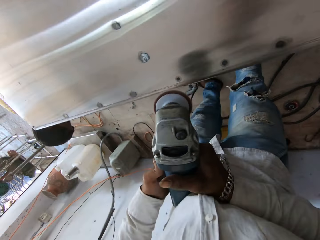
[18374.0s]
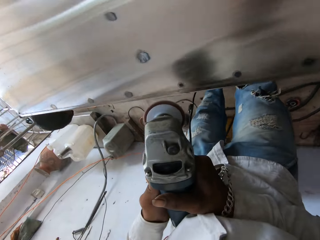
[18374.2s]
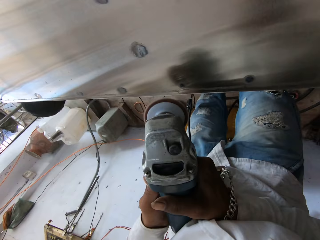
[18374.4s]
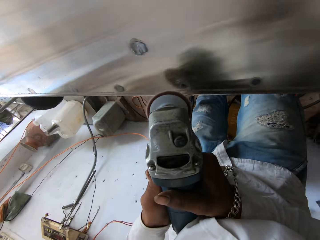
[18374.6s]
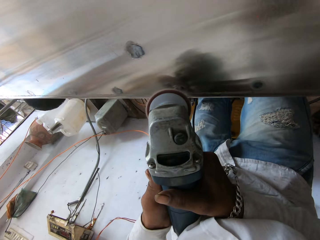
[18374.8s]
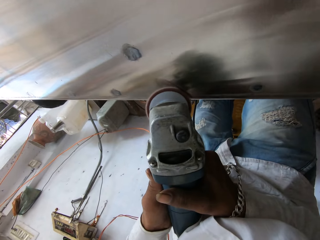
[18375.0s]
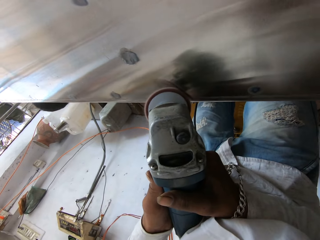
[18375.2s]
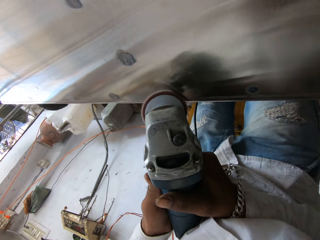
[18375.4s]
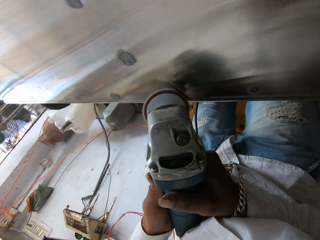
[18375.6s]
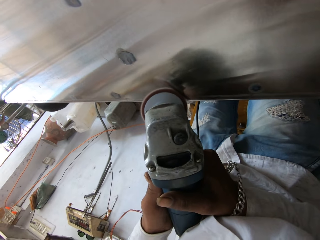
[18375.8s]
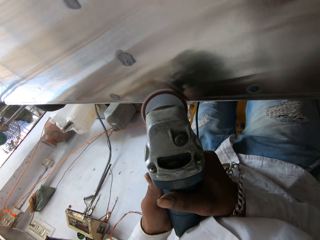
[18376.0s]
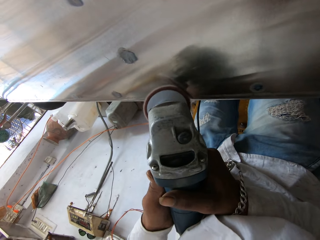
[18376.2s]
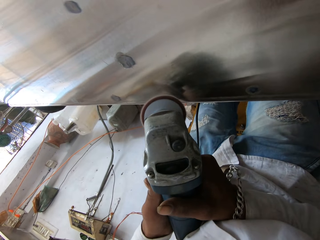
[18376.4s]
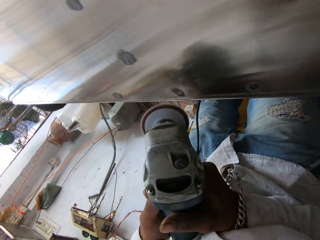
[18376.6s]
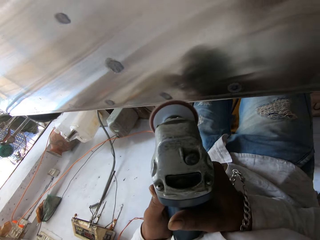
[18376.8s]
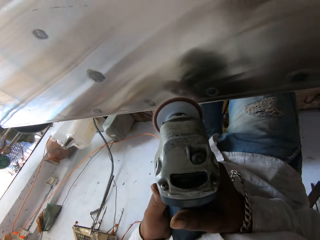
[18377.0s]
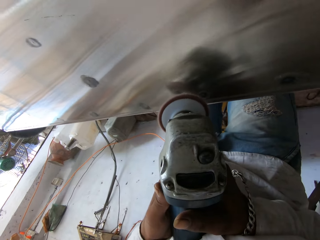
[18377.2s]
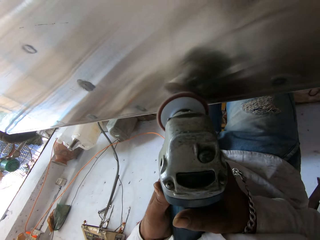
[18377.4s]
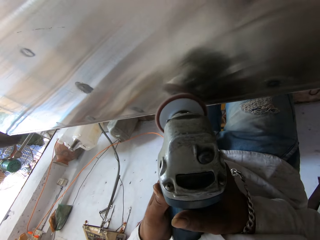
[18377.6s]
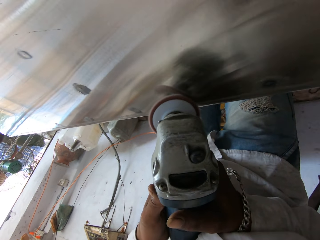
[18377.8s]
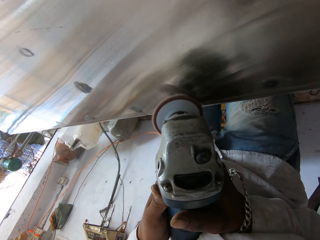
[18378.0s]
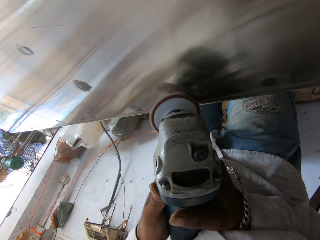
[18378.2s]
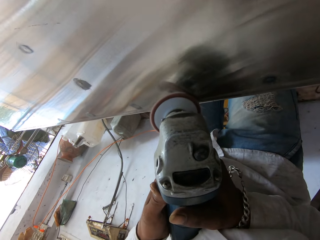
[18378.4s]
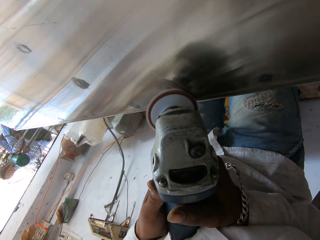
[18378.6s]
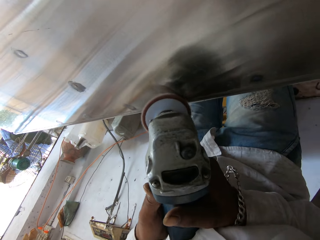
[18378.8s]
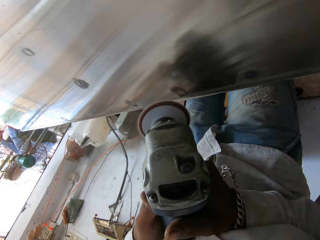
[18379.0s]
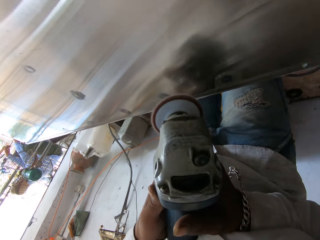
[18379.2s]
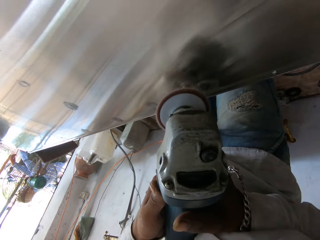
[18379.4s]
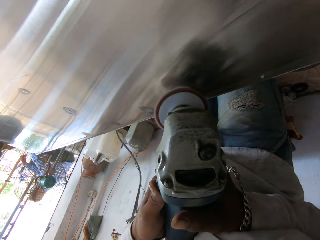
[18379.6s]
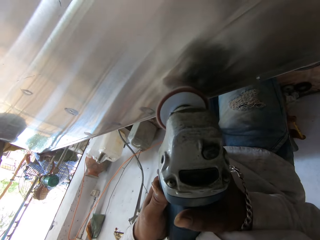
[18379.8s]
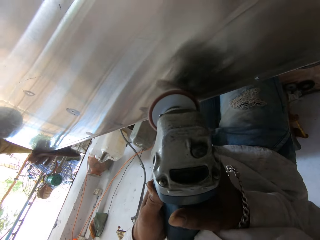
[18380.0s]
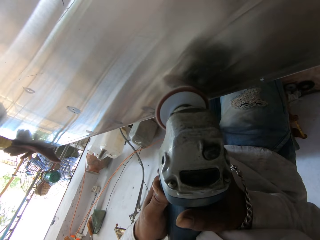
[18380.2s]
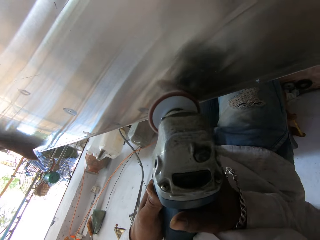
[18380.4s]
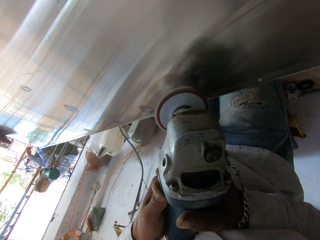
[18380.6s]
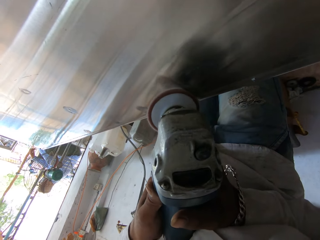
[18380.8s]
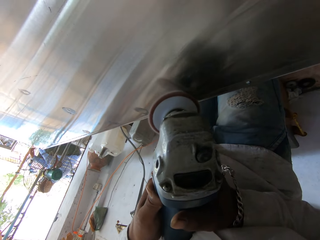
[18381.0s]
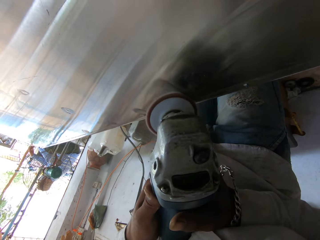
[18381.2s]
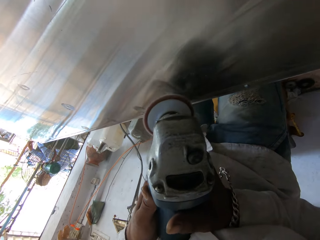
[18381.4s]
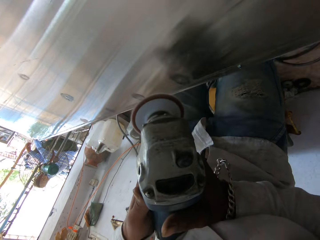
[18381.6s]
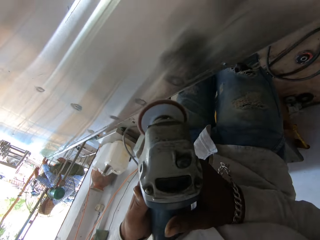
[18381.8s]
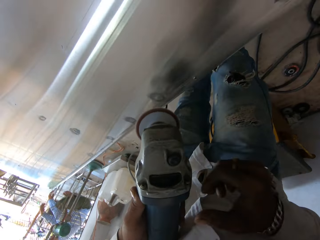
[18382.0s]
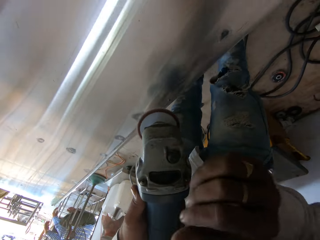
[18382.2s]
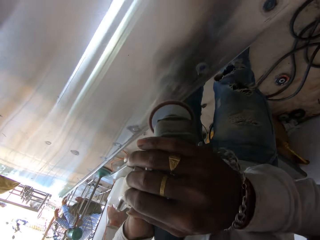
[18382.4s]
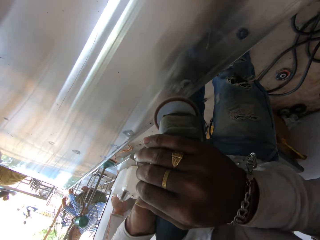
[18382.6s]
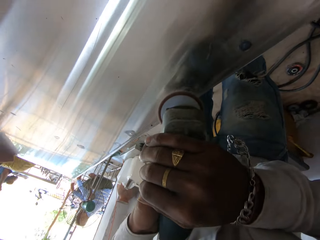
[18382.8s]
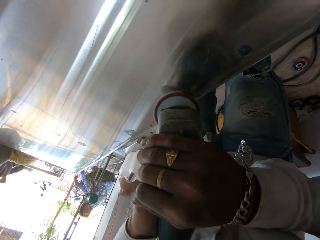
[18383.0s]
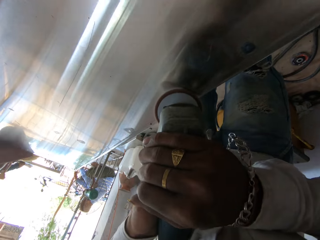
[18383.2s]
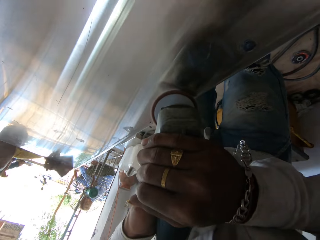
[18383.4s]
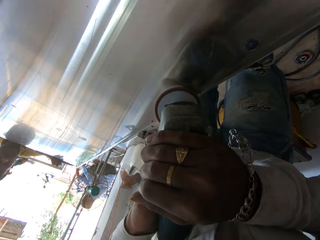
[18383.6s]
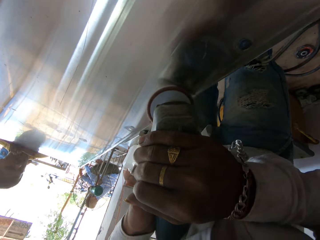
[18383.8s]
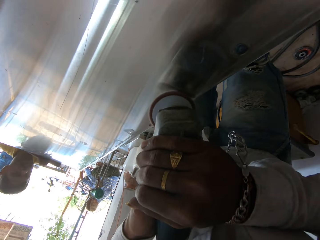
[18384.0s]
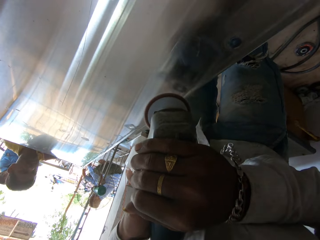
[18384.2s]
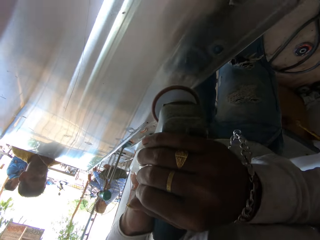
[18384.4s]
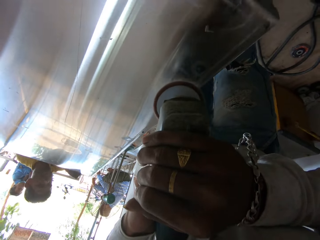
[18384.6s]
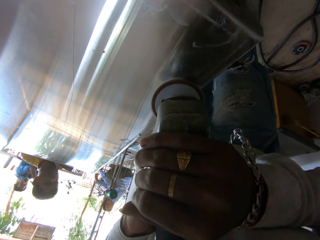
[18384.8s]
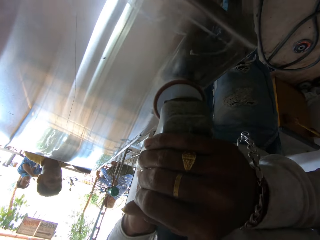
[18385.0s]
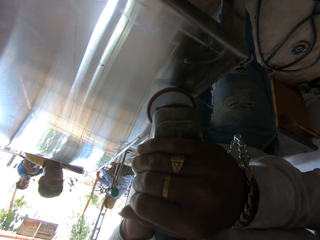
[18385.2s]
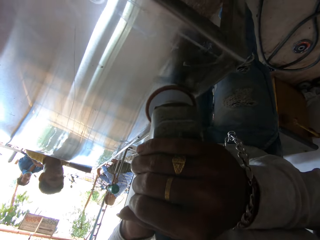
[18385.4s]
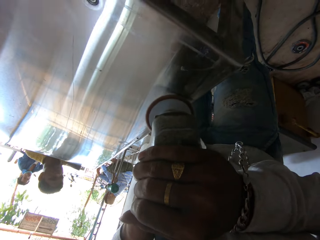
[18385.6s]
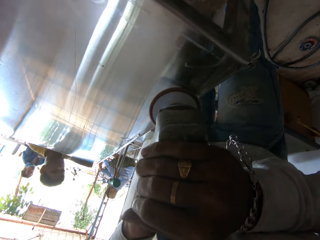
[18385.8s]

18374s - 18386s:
The camera wearer smoothens the steel table. They look around and touch the sander machine. They smoothen the steel table.

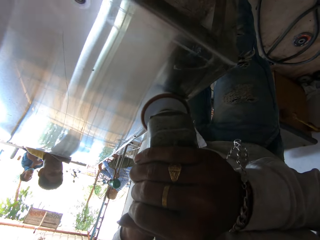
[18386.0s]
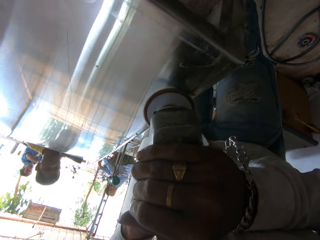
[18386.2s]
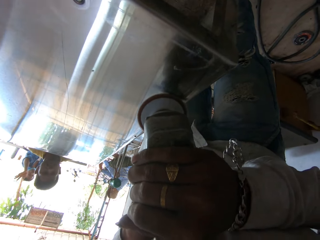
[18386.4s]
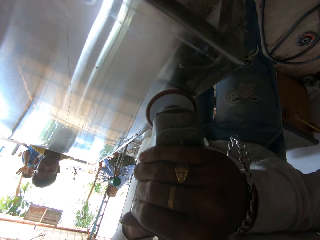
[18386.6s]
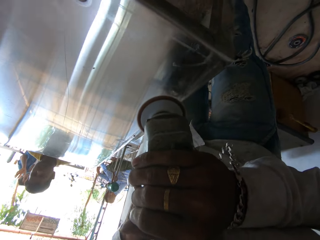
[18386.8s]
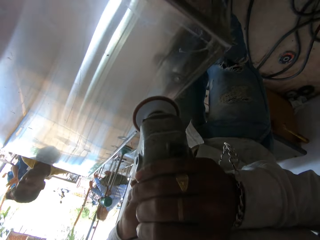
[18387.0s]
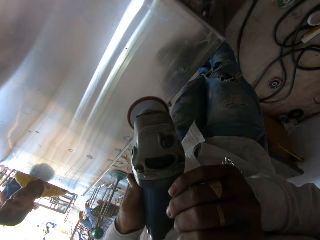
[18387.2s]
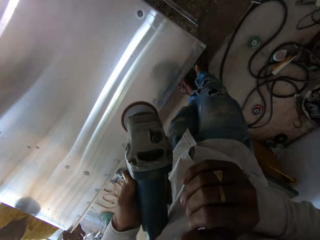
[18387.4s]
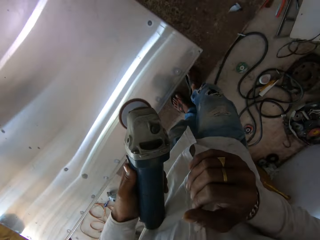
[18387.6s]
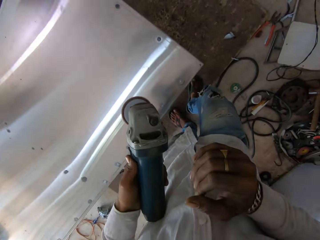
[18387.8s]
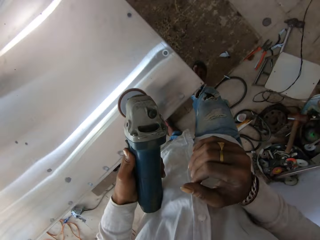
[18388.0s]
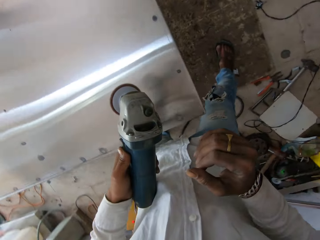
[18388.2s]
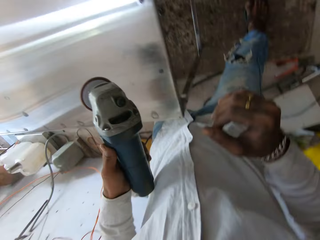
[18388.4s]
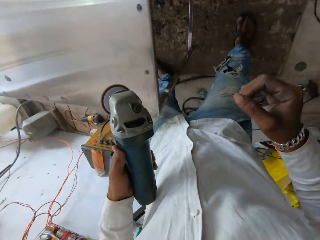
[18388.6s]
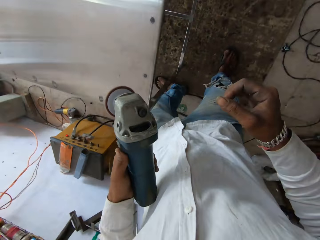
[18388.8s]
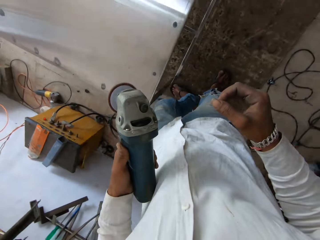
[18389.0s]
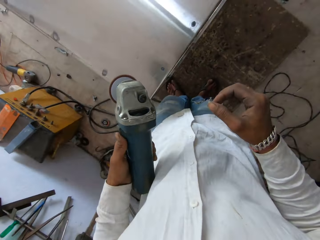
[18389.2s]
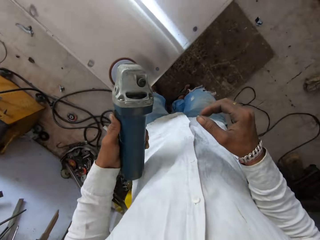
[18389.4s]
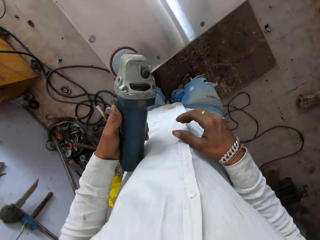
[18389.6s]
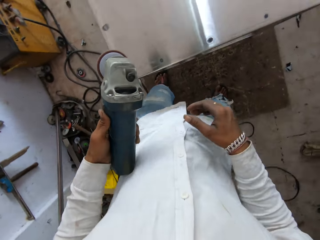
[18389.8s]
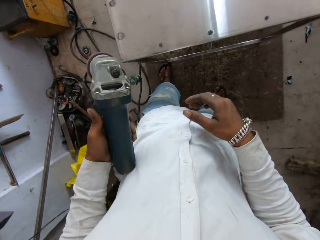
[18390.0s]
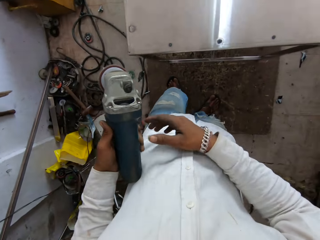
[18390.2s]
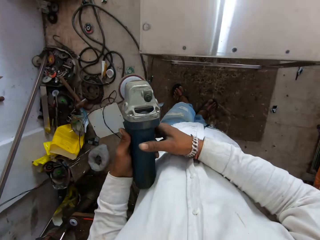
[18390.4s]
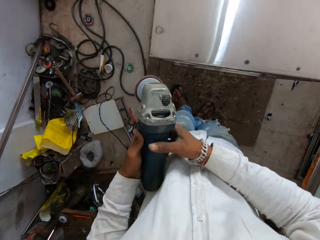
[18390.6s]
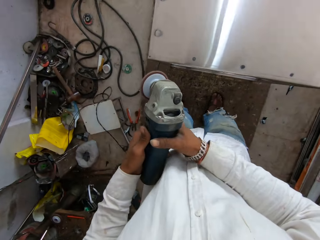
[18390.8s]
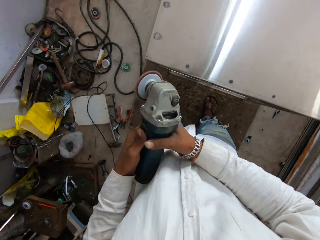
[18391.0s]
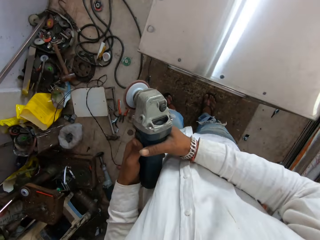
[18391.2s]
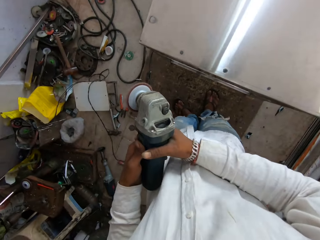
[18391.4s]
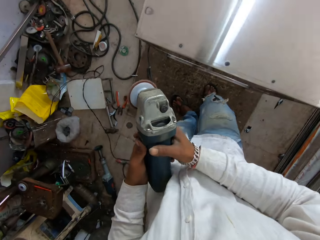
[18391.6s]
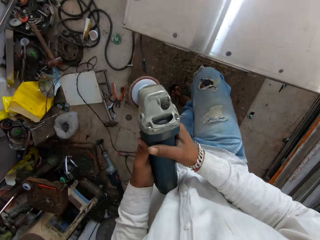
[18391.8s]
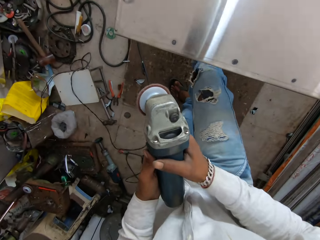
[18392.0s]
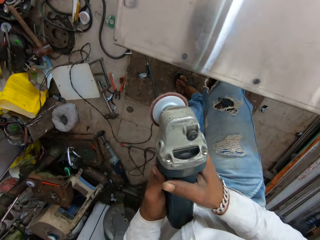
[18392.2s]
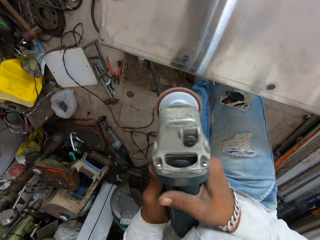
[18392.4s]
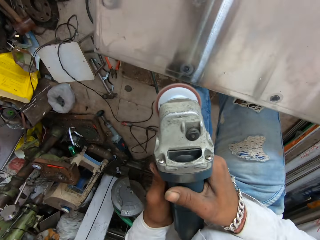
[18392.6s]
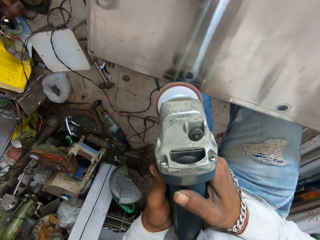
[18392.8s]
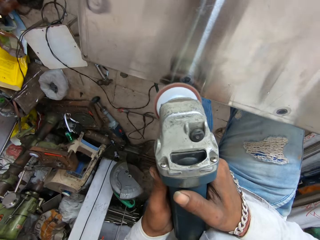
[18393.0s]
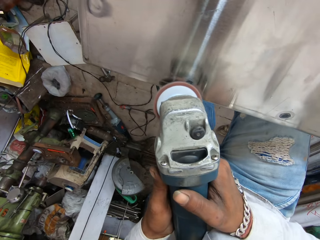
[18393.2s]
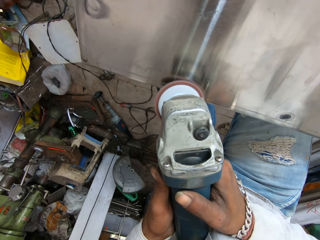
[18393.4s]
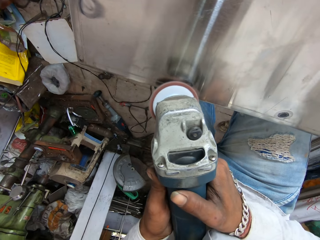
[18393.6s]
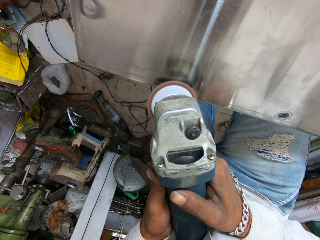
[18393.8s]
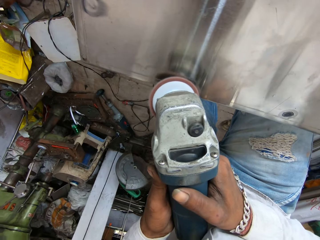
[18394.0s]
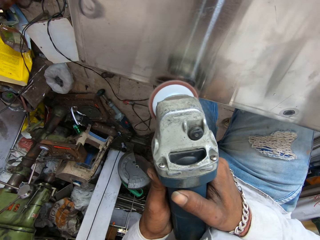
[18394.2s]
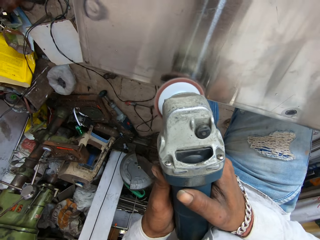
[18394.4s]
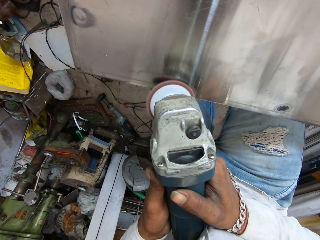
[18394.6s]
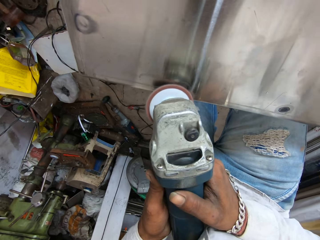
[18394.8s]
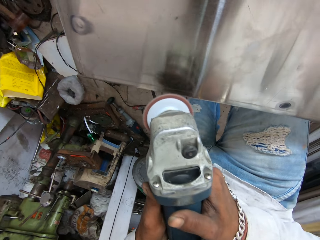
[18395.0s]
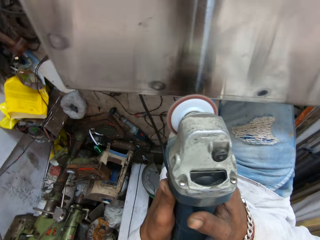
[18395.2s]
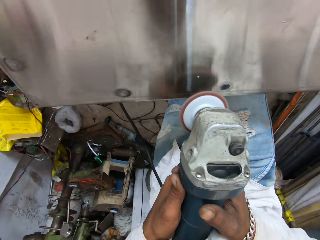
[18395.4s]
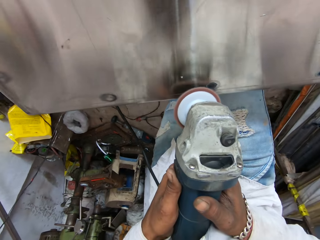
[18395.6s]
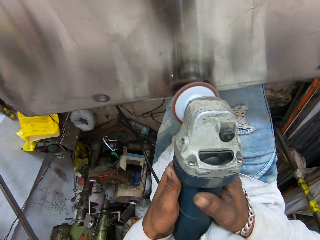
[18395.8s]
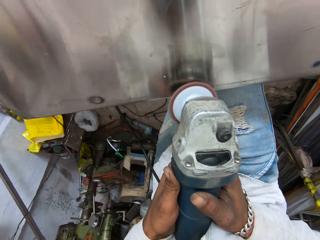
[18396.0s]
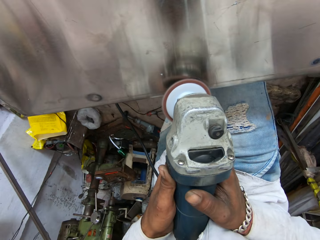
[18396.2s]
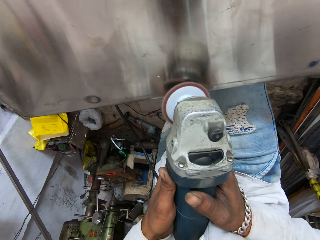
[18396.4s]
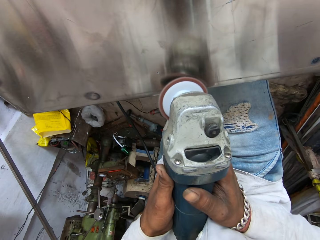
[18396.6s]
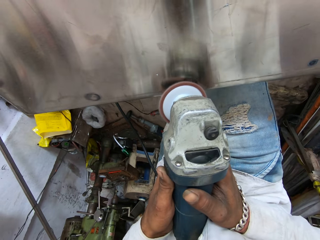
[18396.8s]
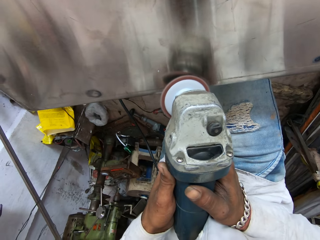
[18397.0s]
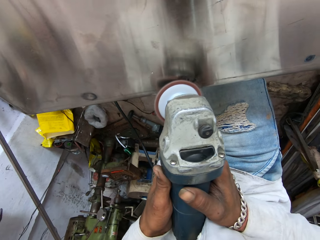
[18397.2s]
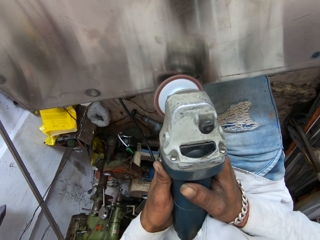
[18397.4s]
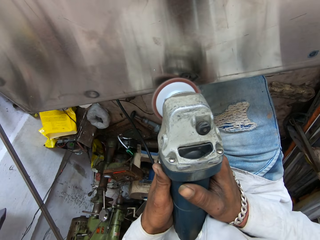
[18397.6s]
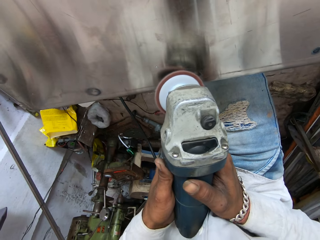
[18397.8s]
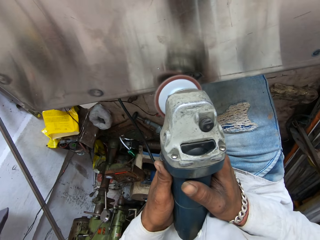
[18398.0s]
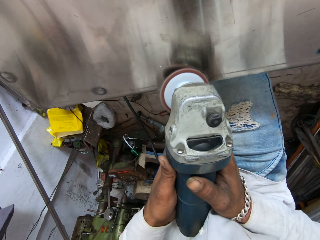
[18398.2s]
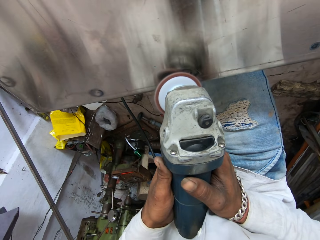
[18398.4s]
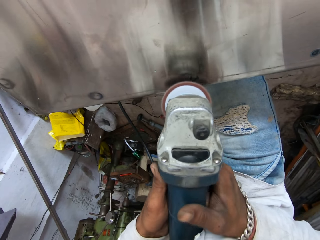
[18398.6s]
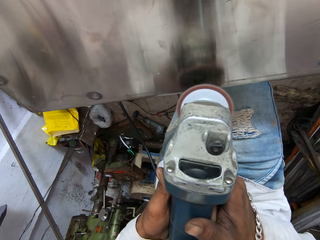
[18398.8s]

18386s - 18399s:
The camera wearer looks around. They walk in the workshop. They smoothen the steel table. They look around. They smoothen the steel table.
